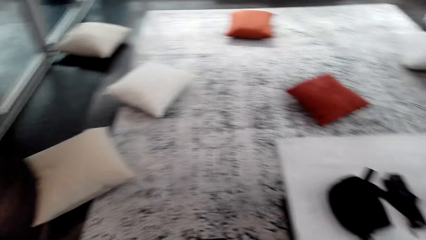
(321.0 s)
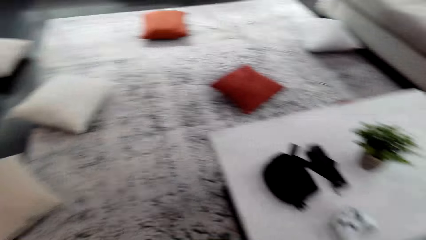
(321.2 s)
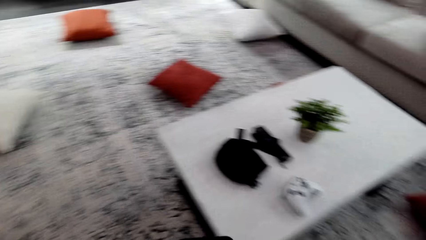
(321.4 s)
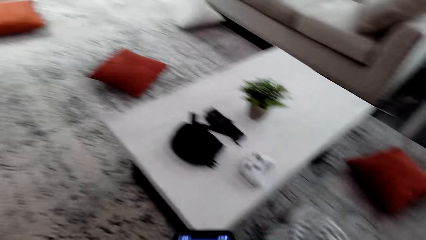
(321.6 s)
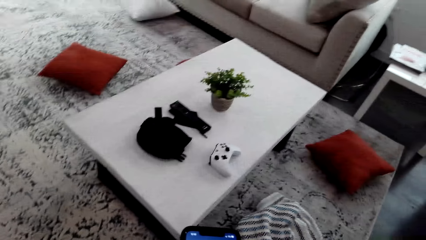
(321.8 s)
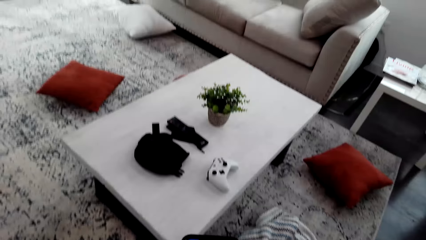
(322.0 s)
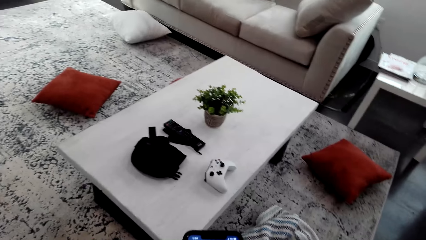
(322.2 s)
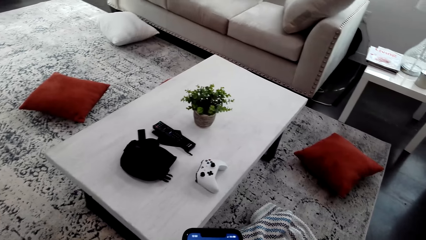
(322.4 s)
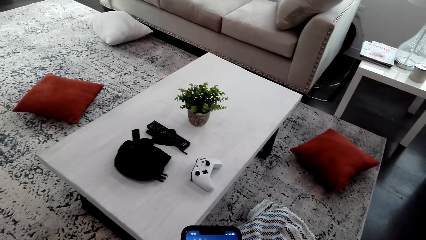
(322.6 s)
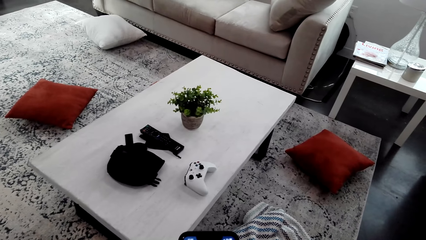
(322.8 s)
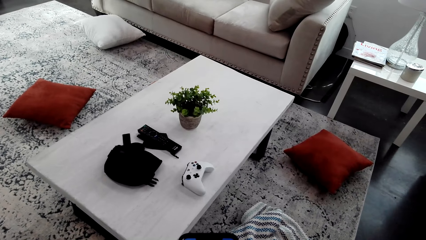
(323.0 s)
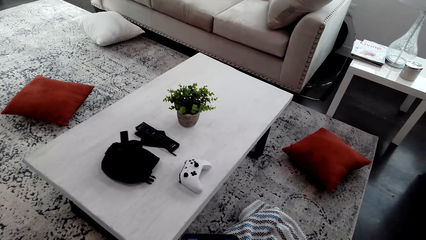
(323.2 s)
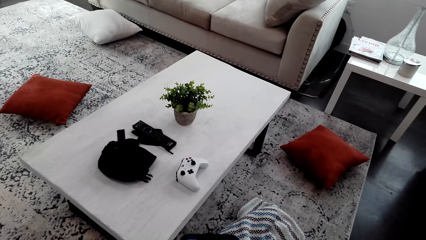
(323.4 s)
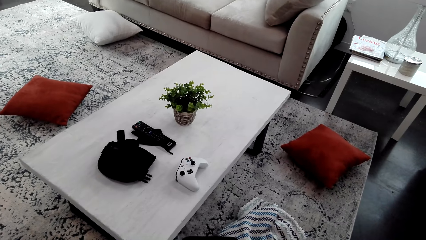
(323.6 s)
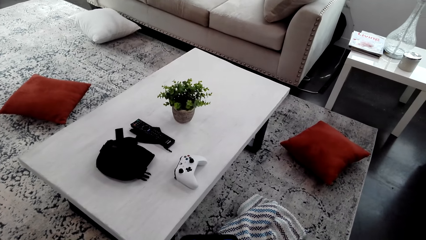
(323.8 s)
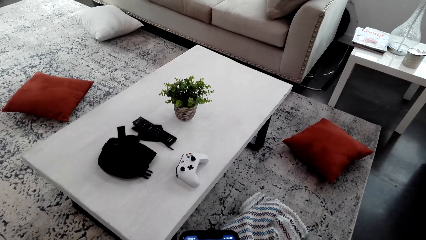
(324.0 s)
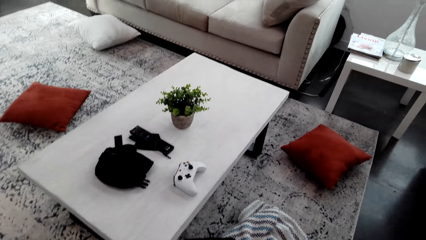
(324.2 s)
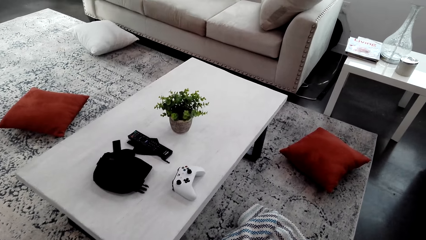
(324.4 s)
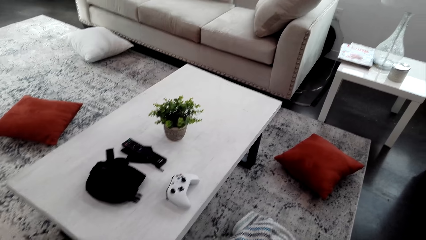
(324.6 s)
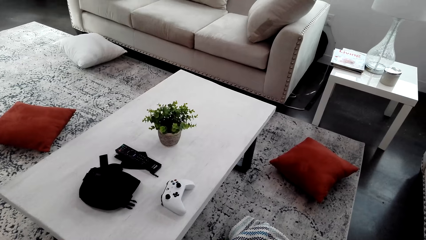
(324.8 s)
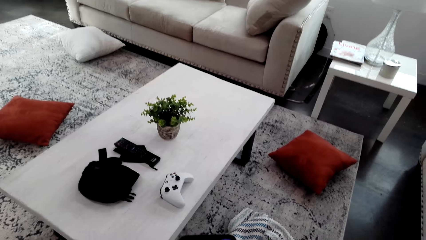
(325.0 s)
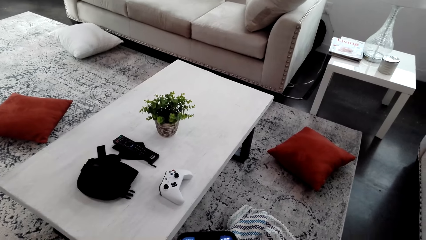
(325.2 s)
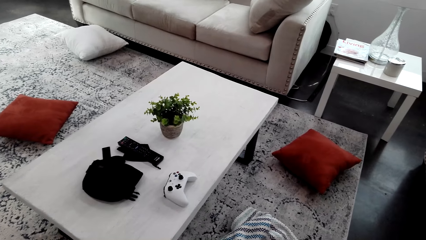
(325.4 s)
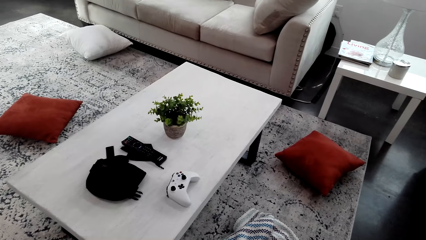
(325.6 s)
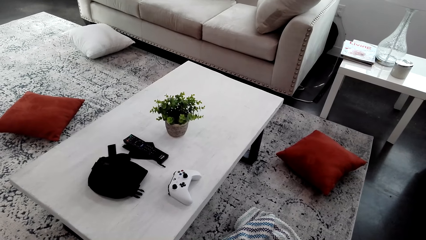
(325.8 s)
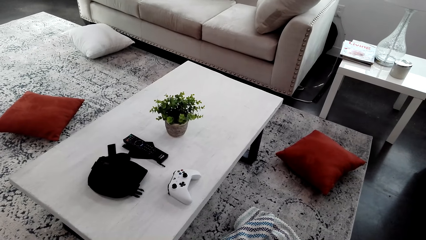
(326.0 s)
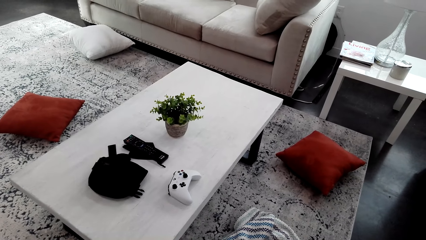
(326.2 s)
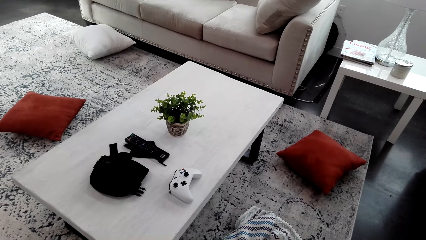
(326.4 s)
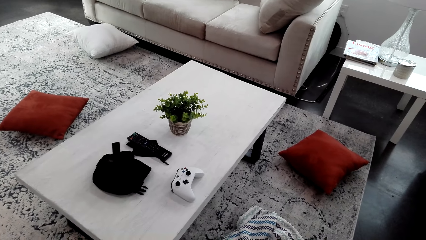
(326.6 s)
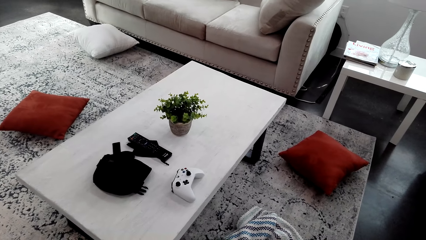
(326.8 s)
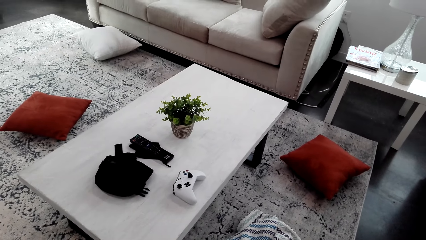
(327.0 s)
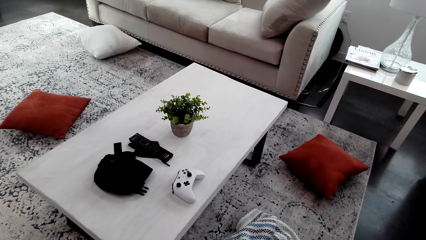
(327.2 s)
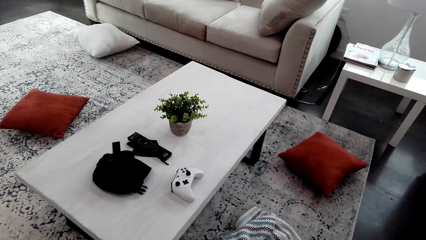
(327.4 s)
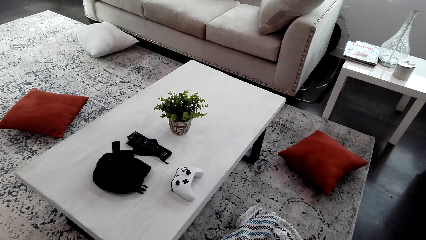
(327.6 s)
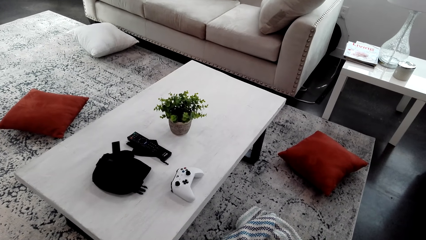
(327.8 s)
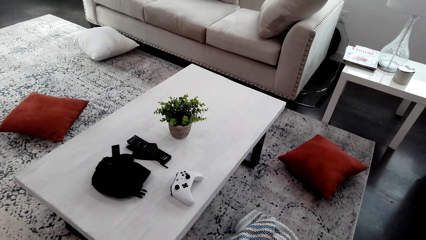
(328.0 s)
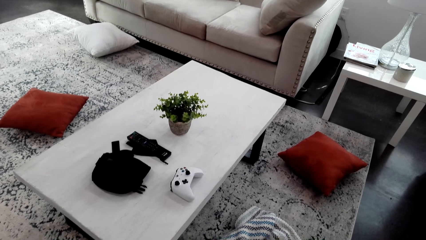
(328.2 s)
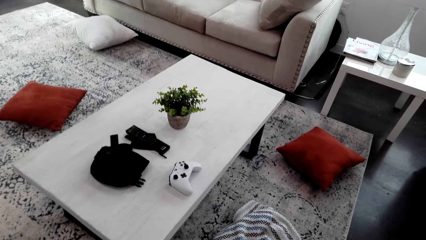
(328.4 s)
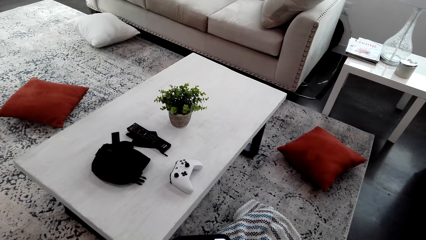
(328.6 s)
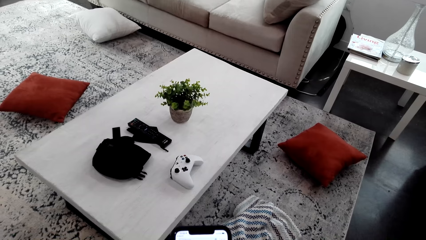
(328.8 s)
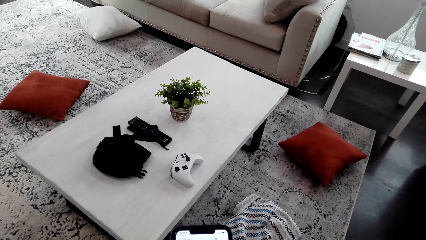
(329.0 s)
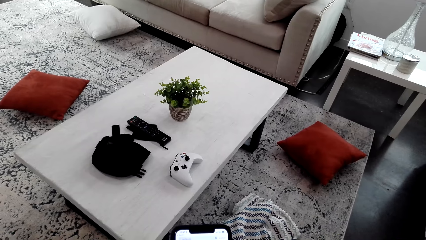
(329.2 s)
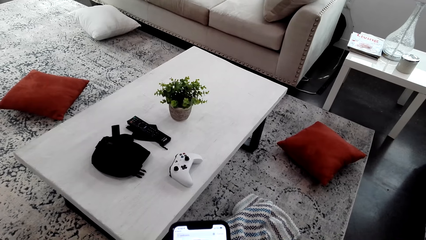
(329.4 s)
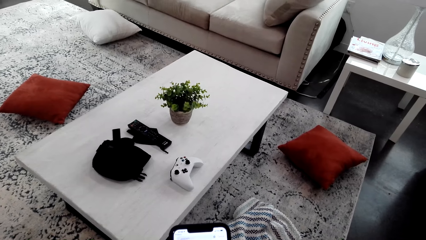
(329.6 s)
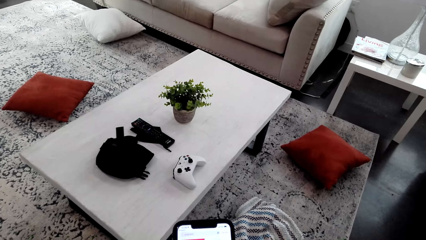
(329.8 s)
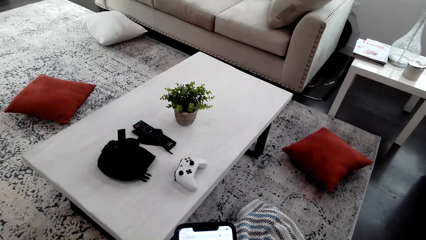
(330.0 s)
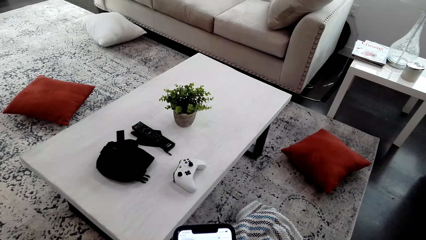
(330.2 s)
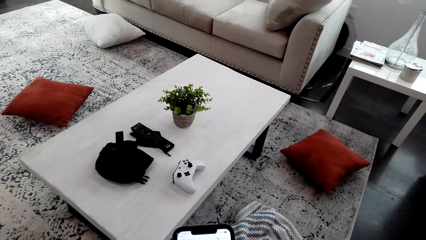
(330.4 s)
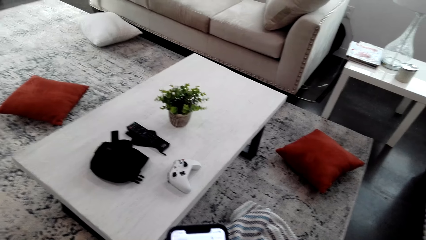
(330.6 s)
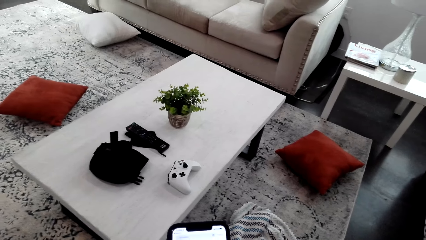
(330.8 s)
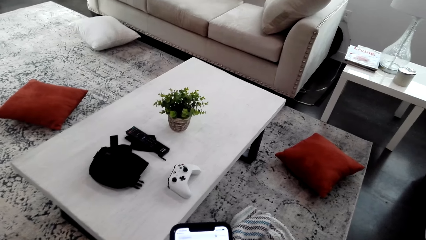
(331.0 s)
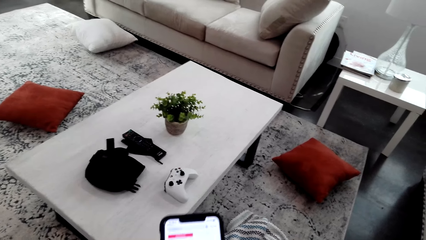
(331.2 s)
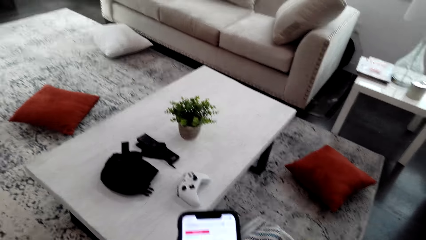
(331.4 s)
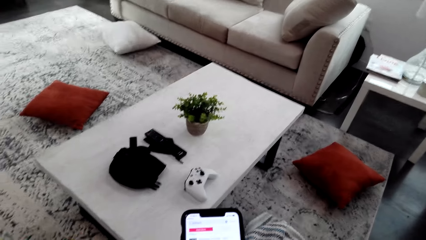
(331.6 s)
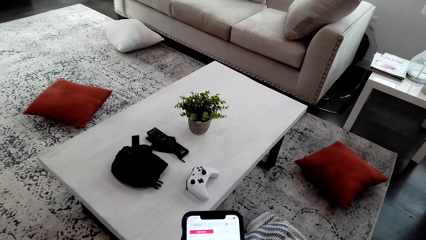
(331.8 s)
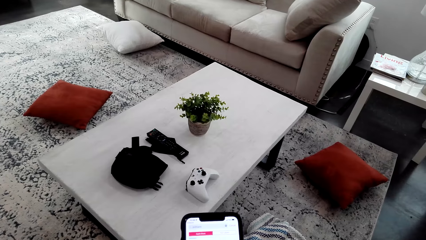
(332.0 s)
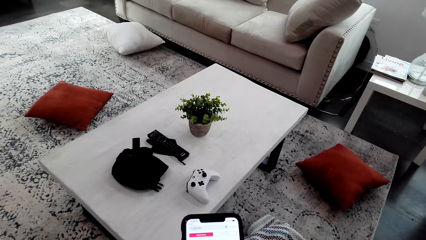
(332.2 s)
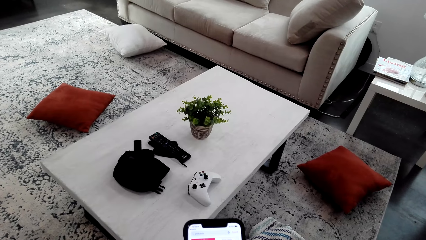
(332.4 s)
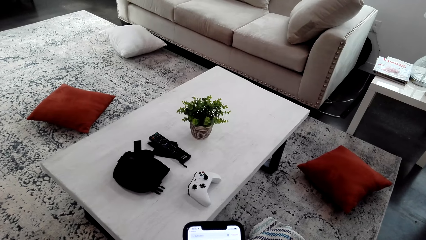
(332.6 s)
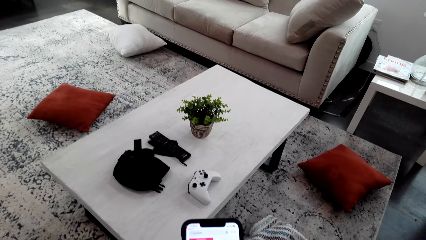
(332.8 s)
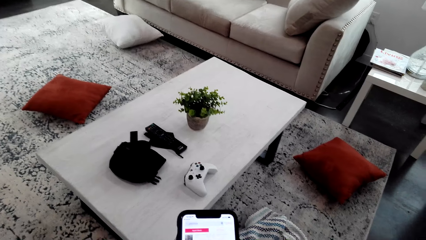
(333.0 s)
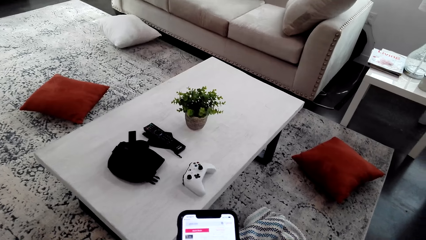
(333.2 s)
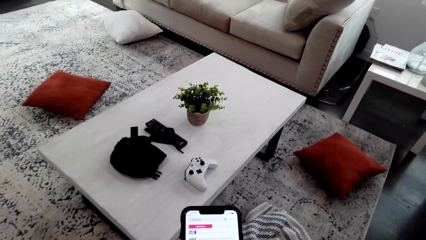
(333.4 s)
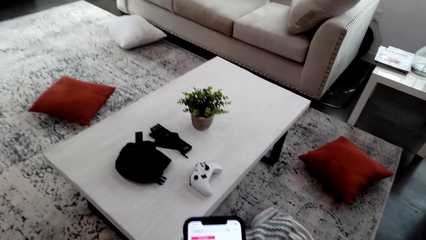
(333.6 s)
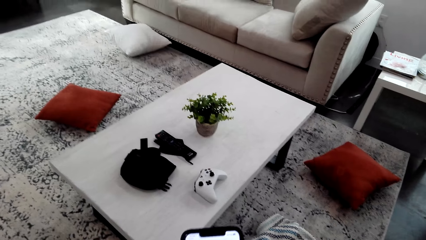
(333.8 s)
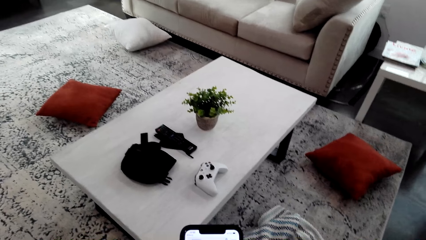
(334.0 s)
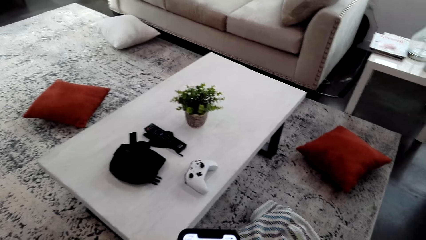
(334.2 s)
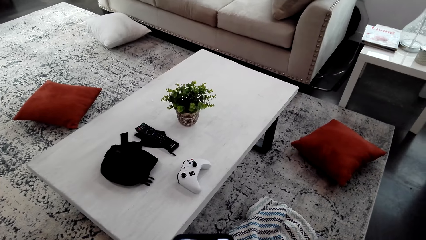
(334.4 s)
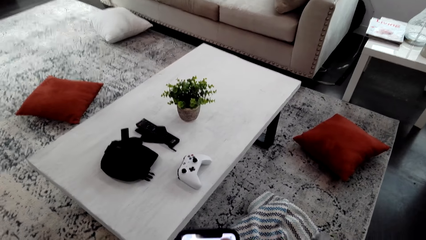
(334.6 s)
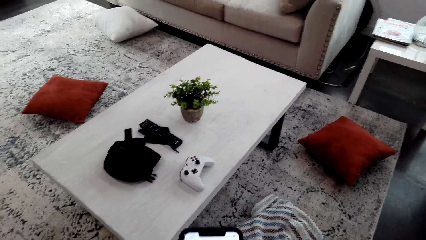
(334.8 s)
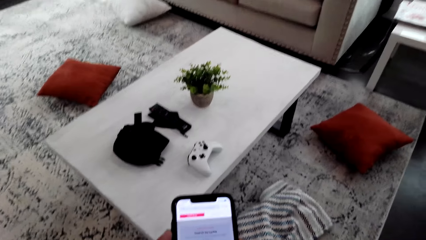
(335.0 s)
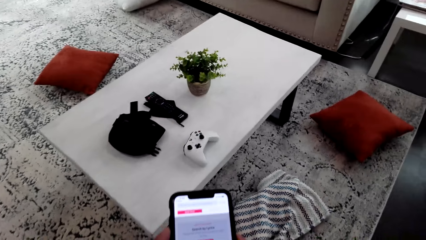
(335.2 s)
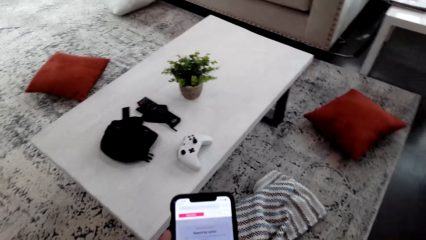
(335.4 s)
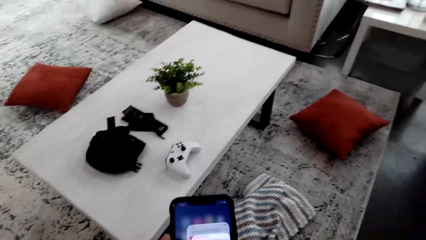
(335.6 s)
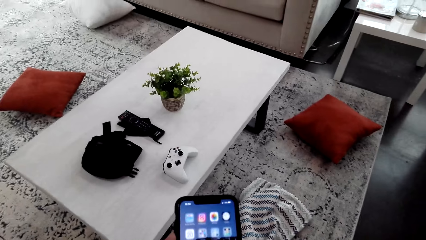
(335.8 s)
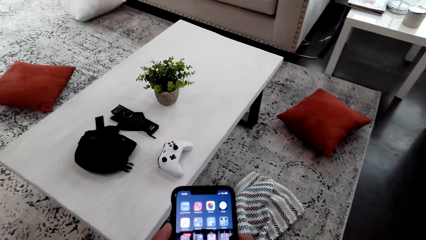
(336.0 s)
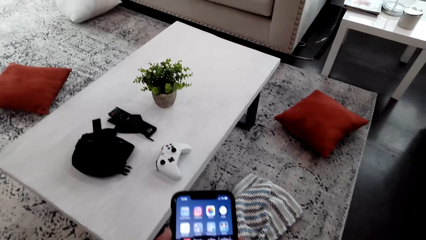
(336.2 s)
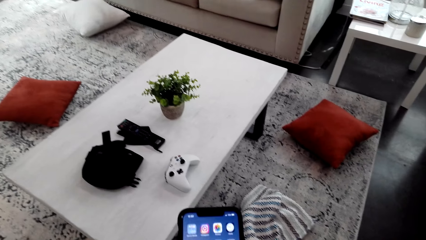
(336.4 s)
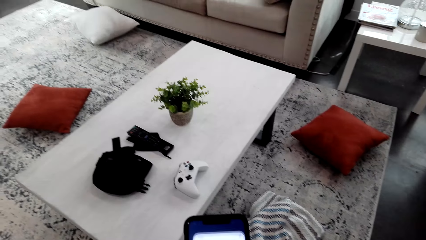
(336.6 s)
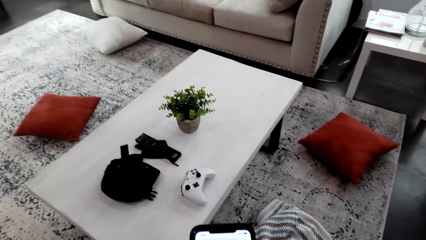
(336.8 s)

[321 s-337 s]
The camera wearer stops walking. They scroll the phone. They hold the phone. They scroll the phone.
